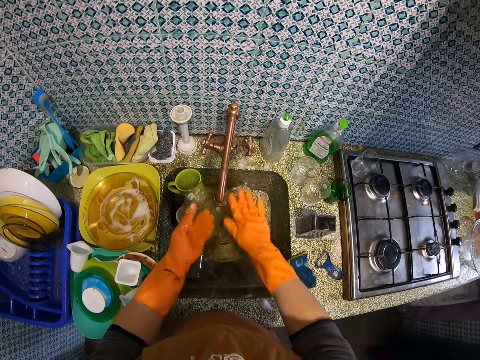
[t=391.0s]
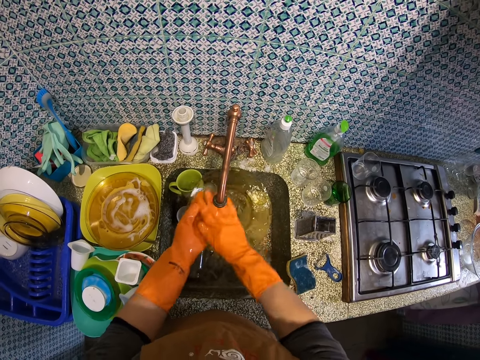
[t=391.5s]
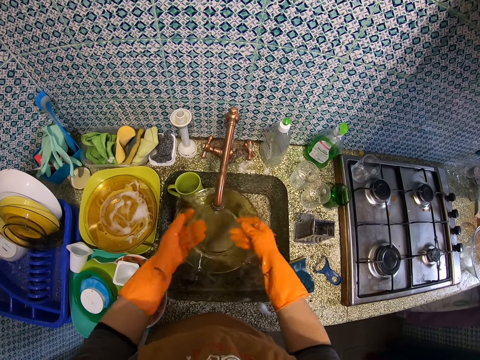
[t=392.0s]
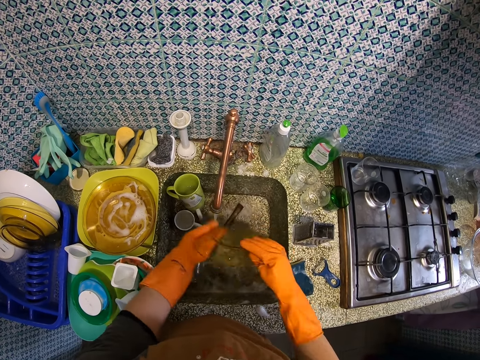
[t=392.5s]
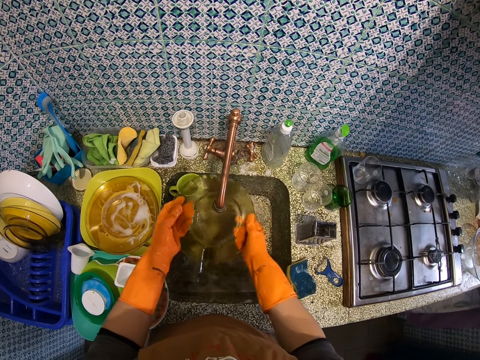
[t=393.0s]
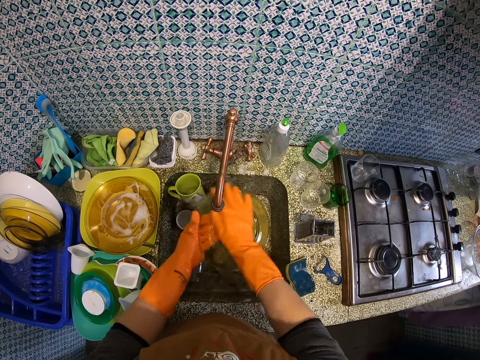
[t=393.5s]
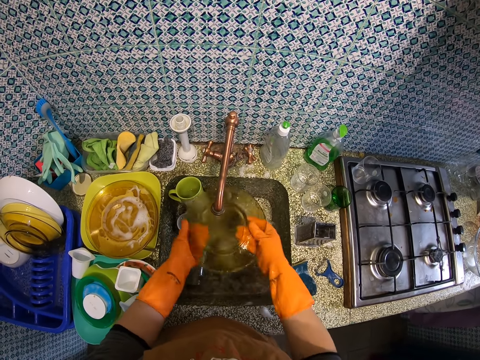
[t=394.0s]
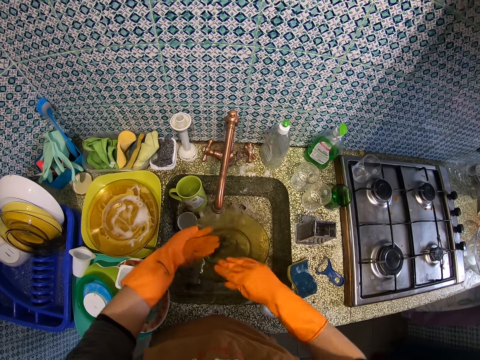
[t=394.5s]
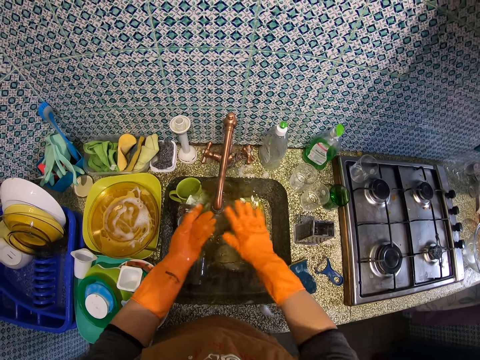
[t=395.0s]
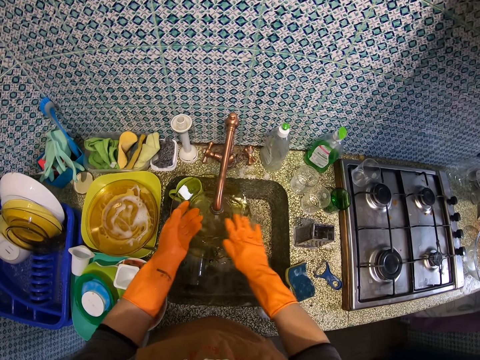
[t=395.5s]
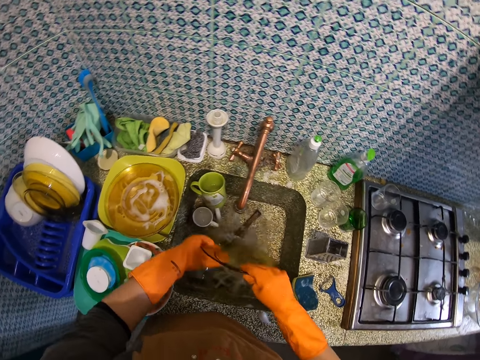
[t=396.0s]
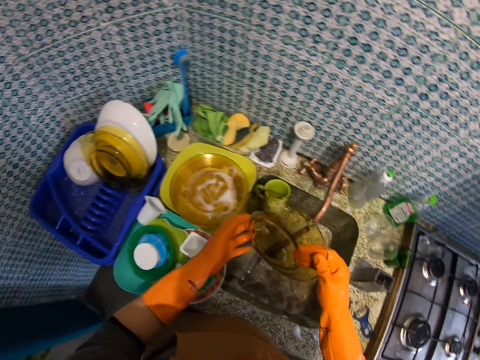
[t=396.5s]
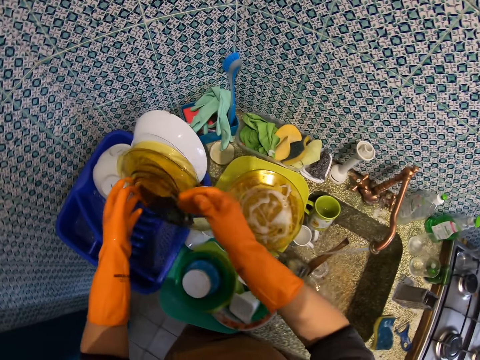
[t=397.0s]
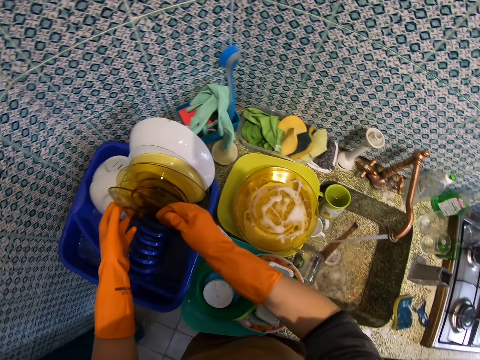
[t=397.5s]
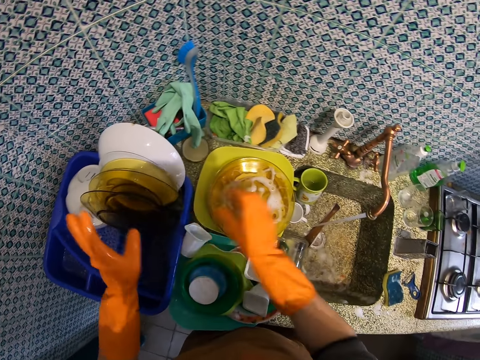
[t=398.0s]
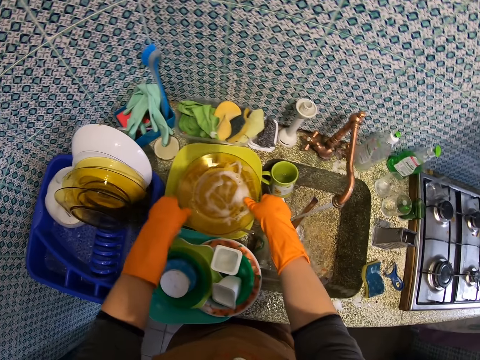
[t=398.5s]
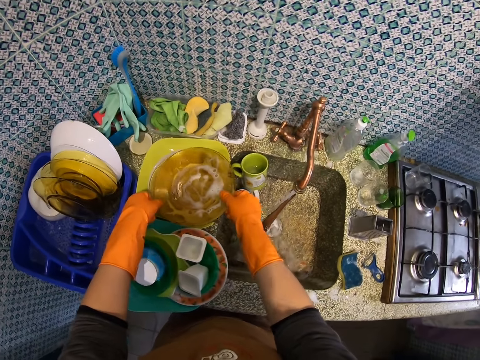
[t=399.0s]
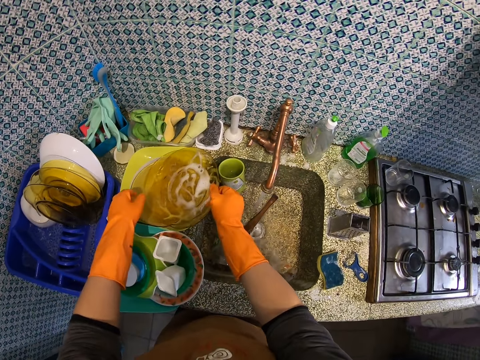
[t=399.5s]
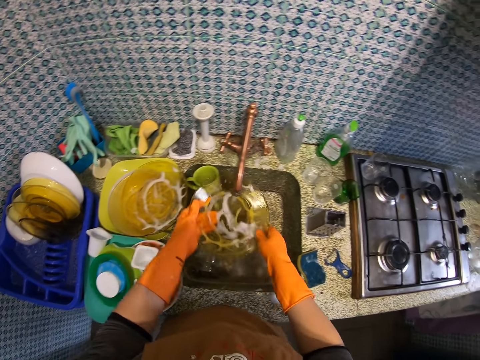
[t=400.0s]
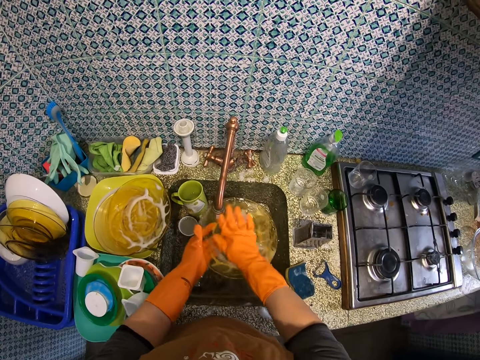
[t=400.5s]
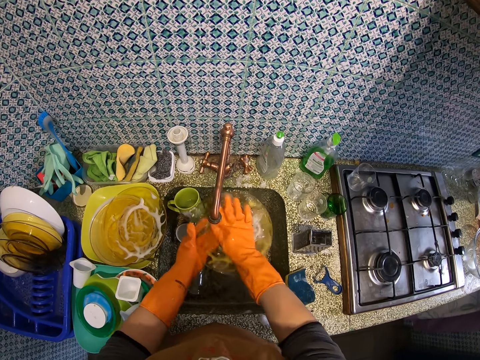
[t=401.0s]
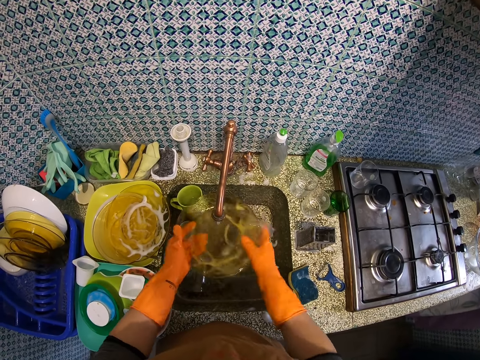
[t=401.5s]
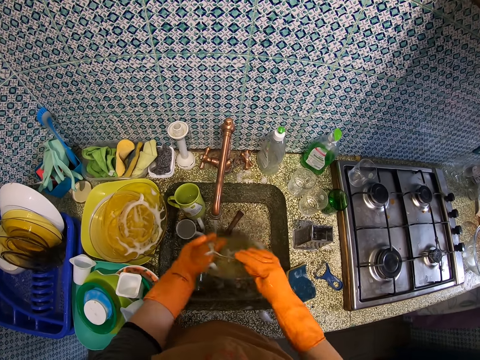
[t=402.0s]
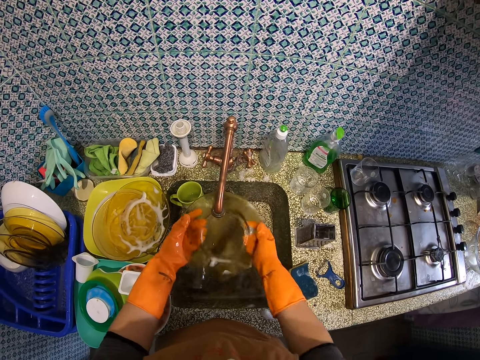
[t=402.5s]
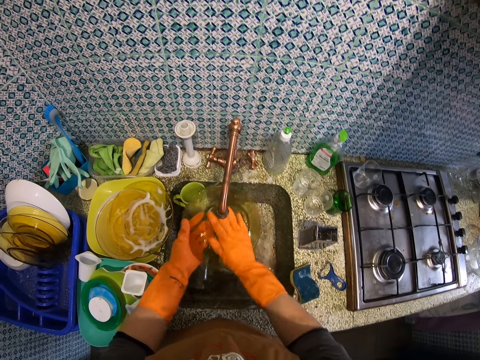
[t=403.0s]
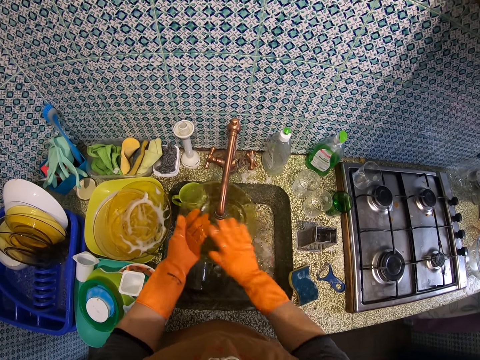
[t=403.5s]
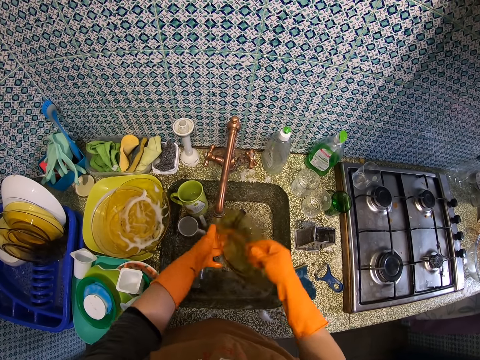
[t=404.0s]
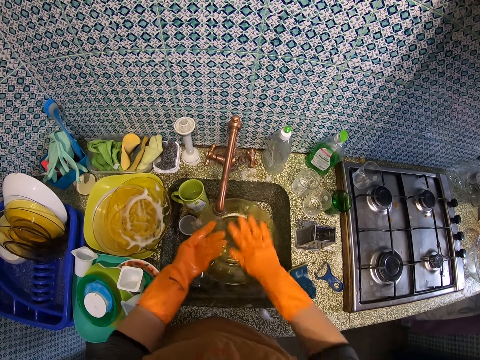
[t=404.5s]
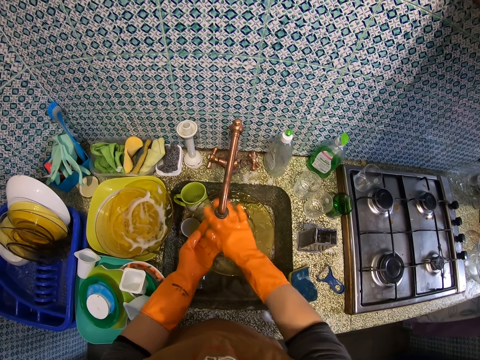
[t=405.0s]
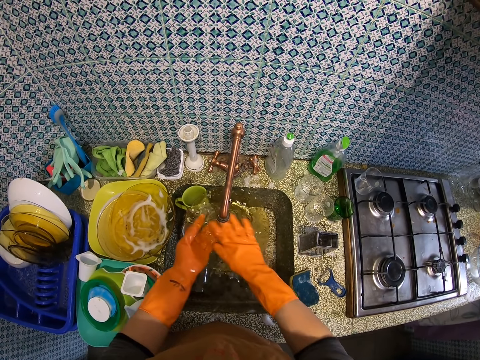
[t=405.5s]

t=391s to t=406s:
The camera wearer drops the plate in the plate rack. They pick up another plate. They rinse the plate.

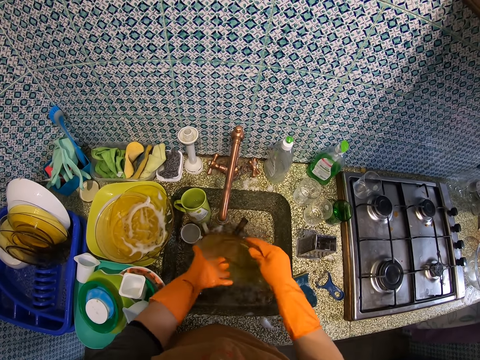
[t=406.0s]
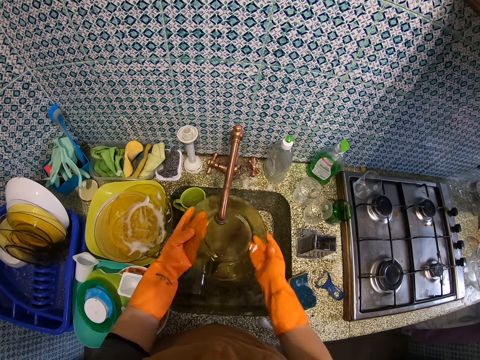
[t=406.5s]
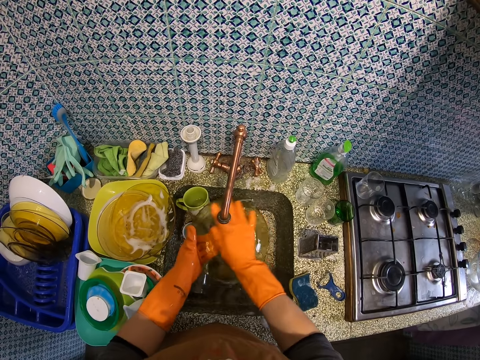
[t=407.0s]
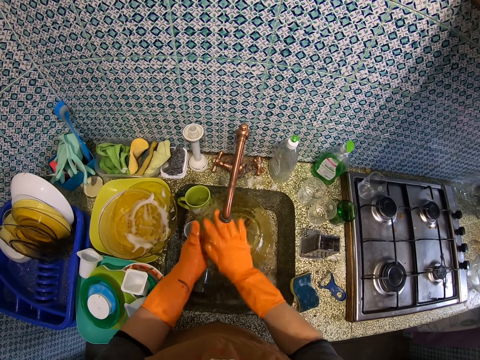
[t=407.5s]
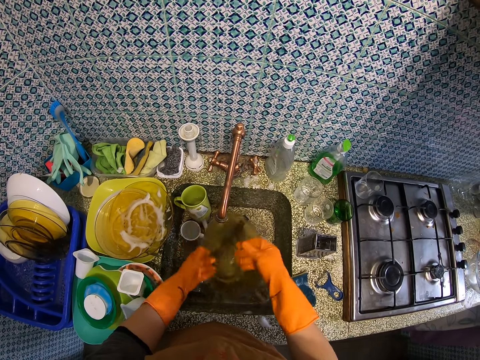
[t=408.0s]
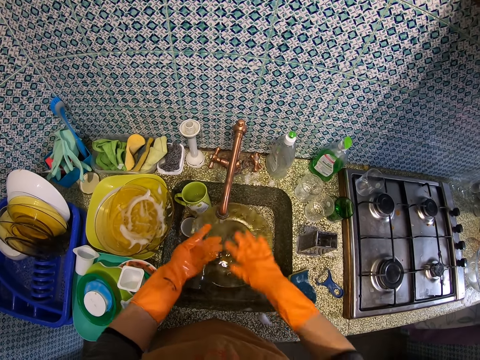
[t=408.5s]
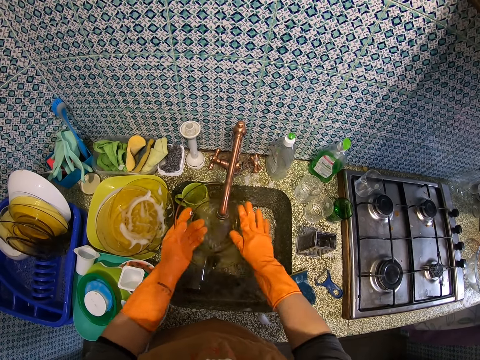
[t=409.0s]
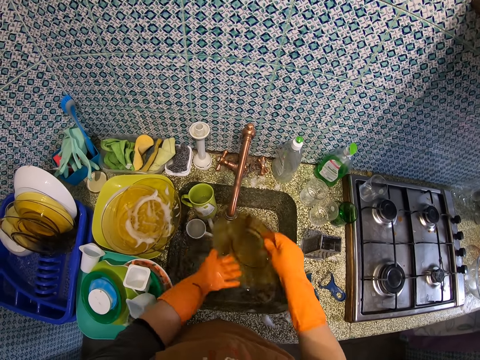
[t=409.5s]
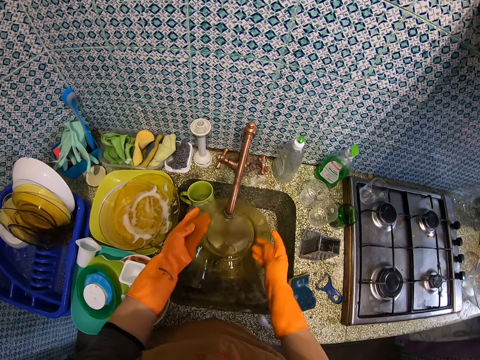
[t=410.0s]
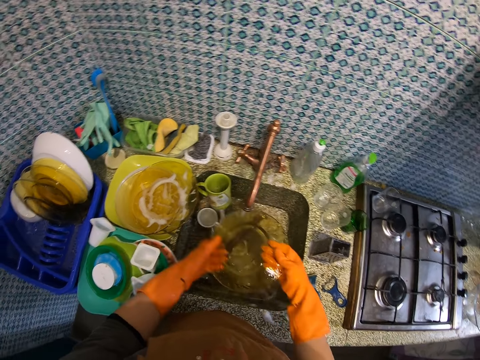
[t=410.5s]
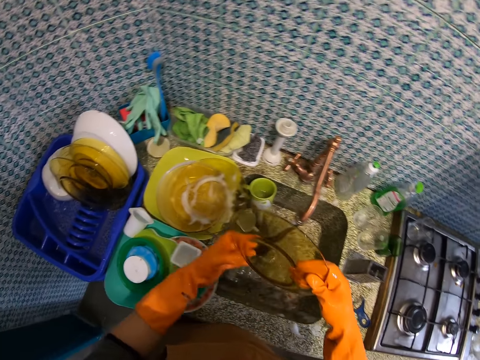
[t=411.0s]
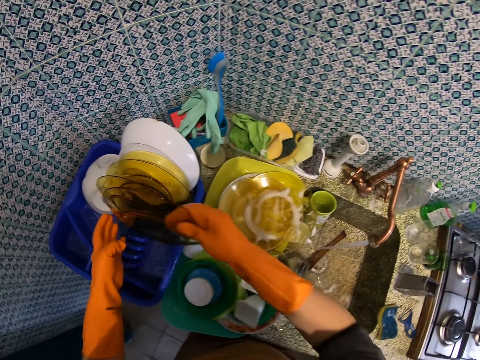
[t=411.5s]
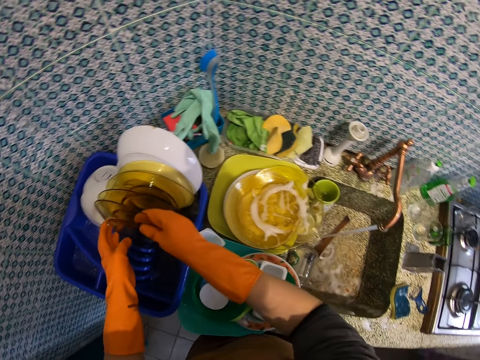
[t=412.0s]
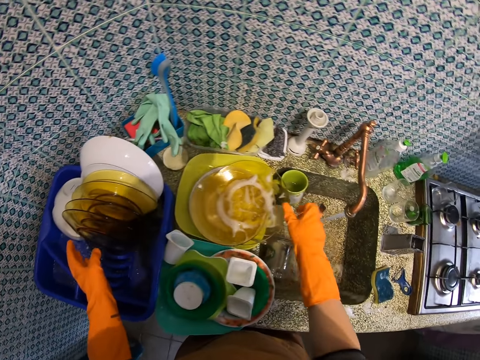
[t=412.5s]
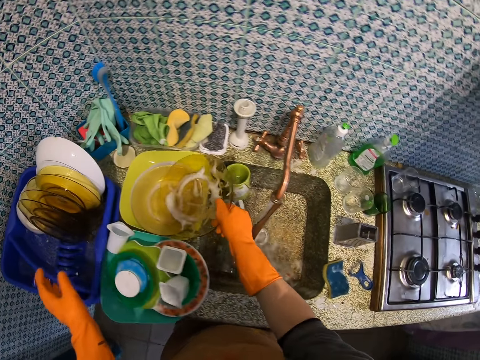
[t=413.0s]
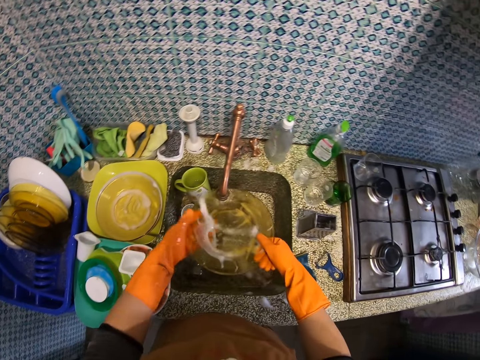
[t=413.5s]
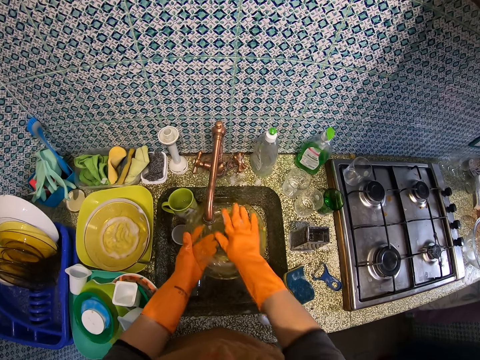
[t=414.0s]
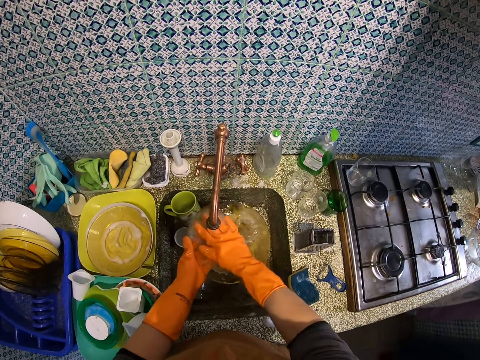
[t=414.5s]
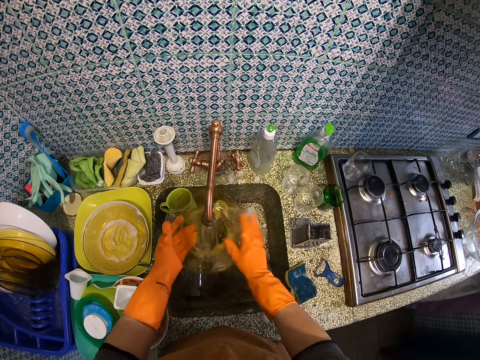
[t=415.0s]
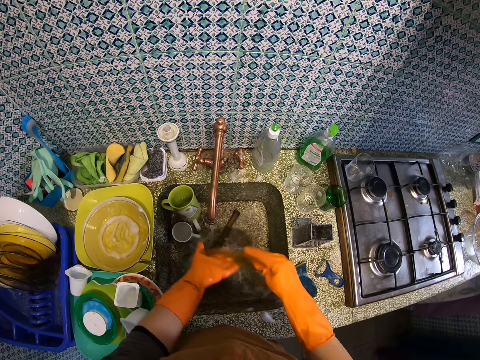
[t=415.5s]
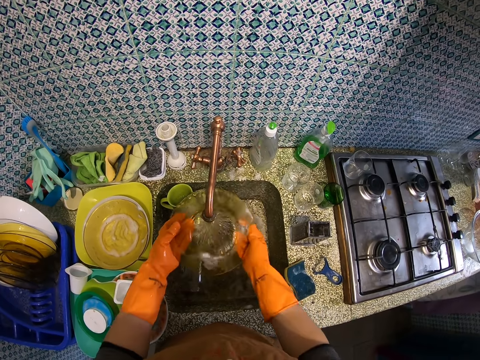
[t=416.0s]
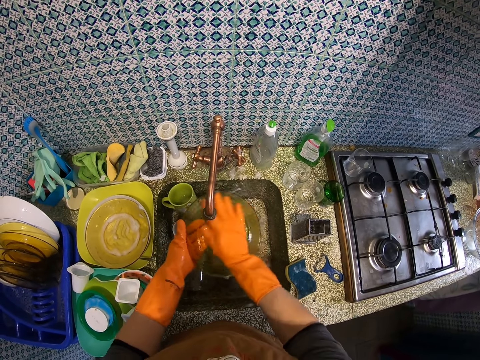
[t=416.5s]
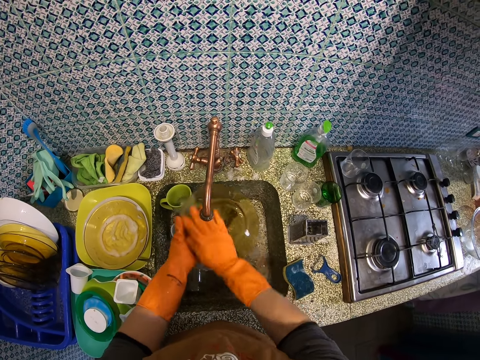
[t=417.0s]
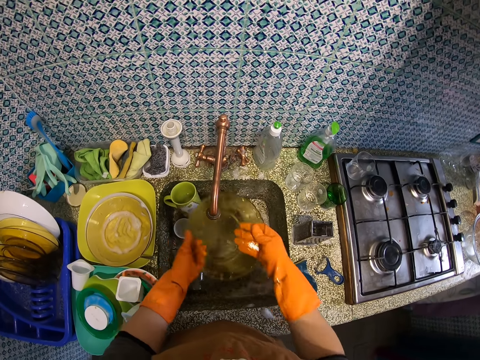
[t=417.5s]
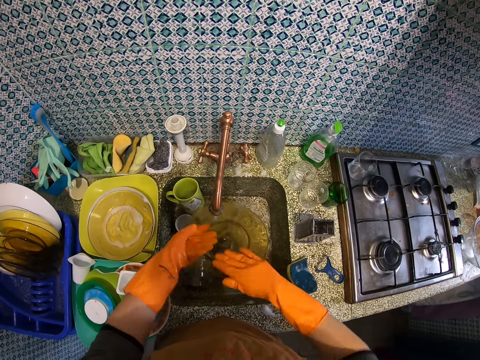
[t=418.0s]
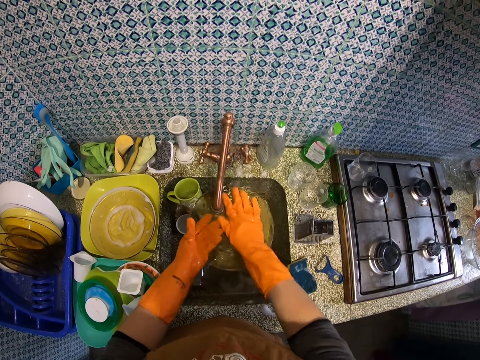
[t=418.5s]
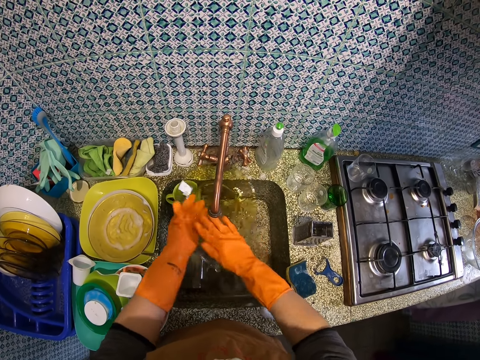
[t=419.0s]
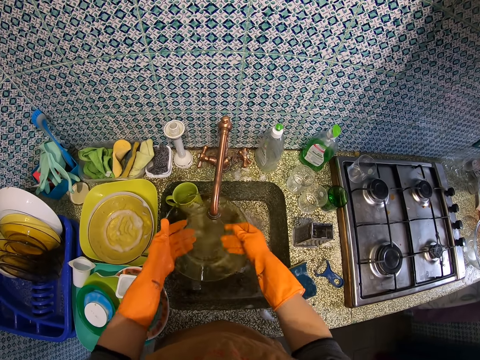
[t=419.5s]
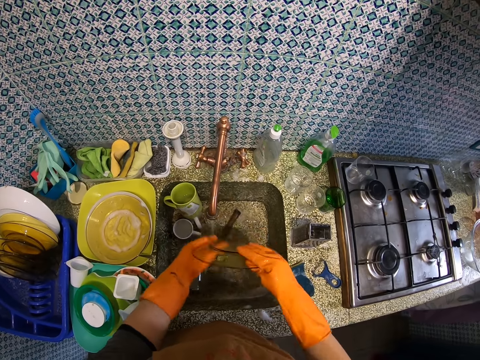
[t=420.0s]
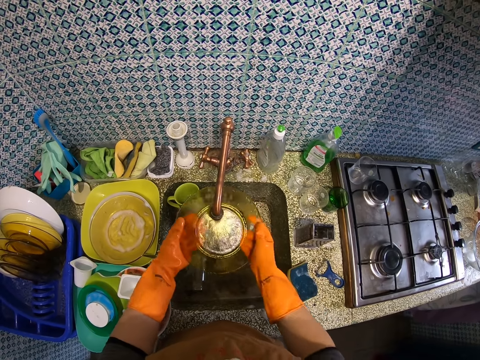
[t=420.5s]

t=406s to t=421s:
The camera wearer drops the plate in the plate rack. They pick up another plate. They rinse the plate.
